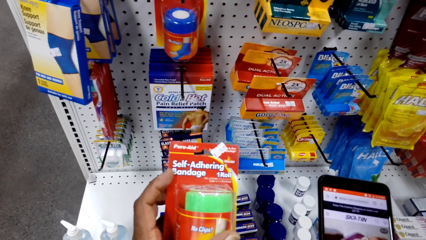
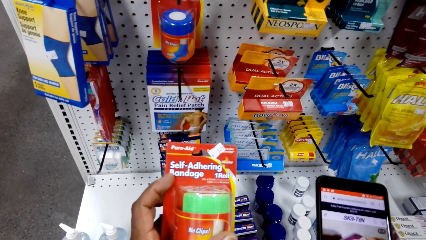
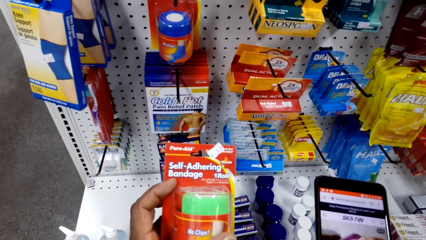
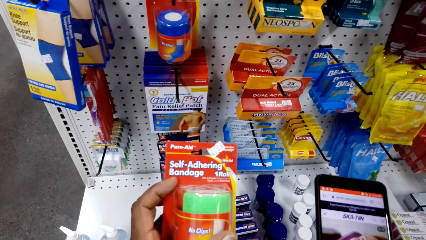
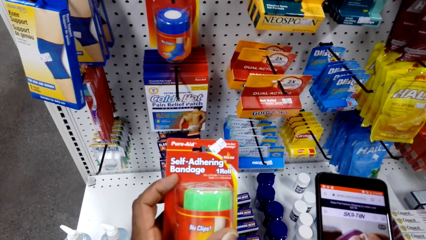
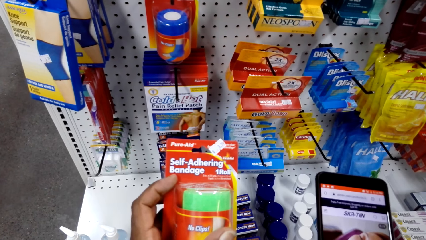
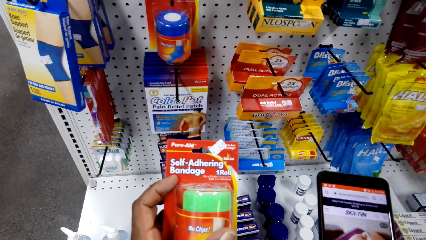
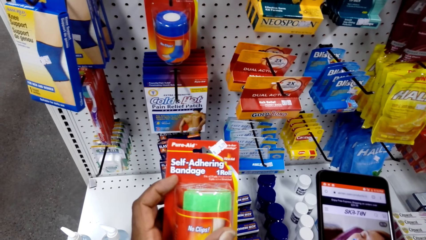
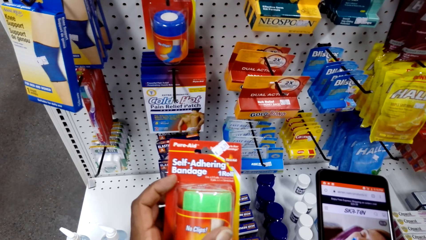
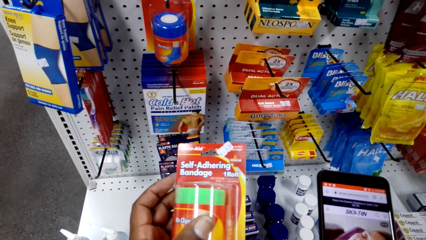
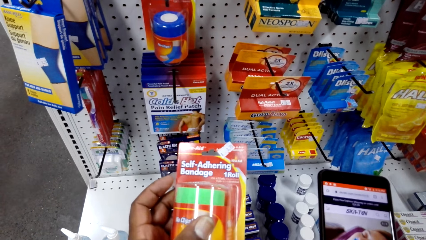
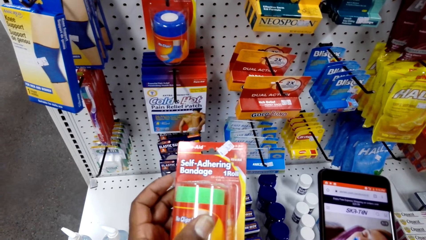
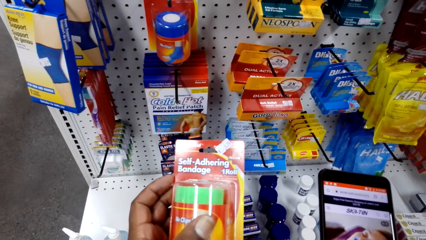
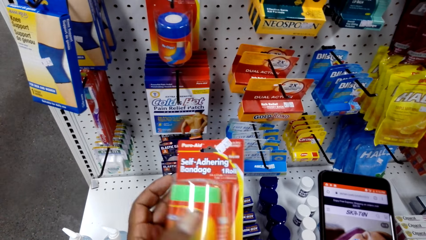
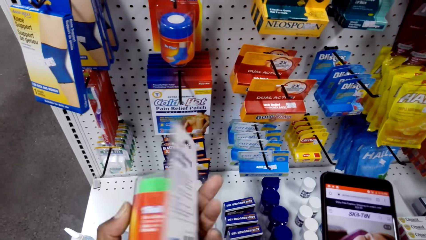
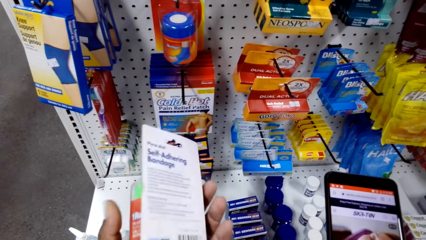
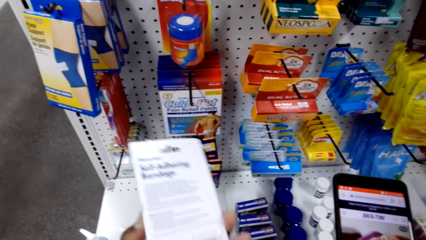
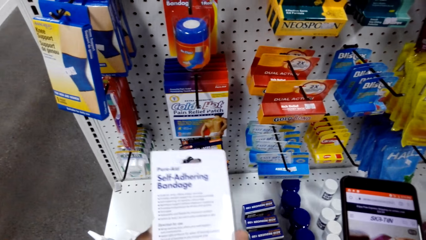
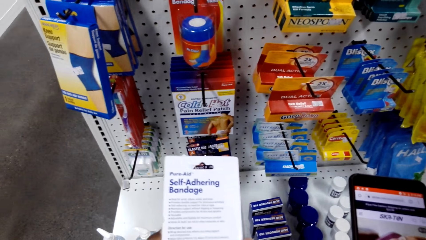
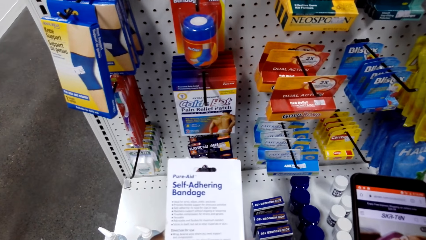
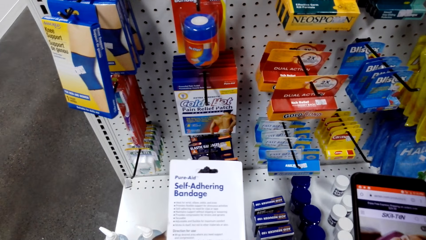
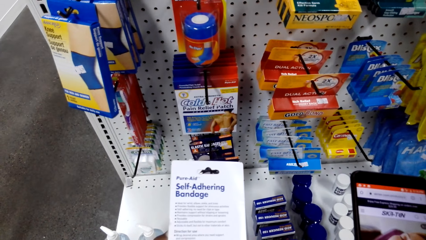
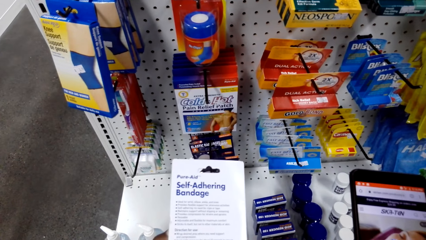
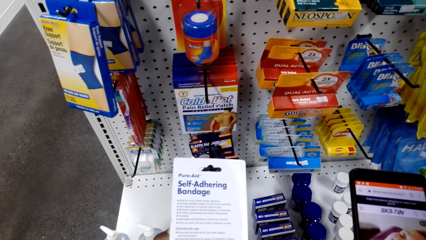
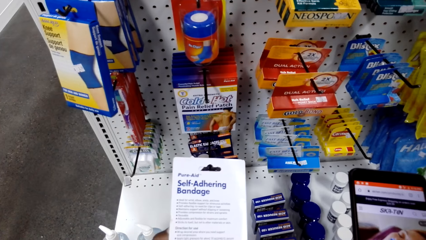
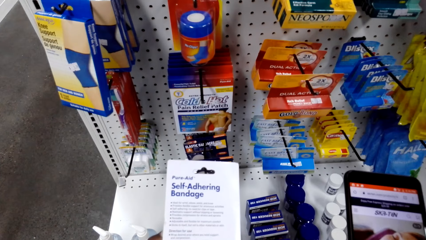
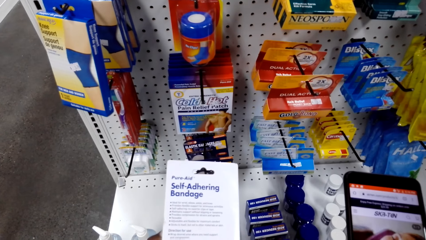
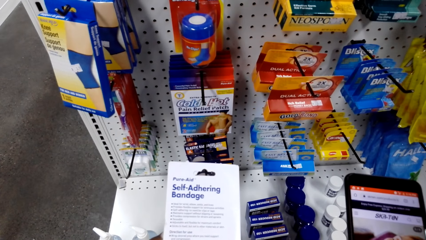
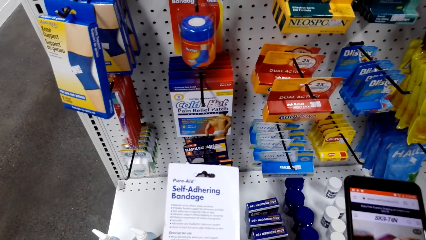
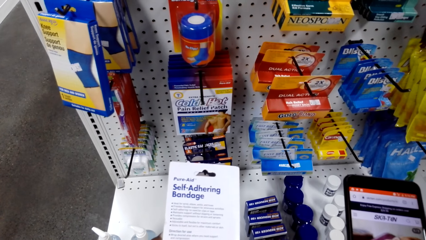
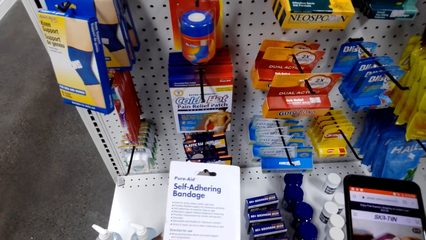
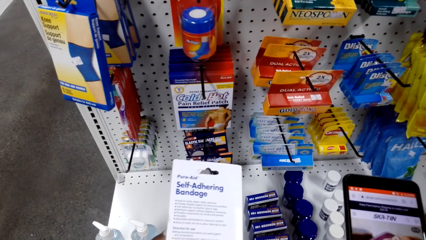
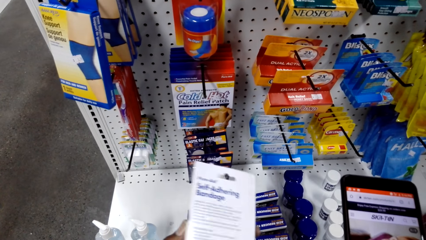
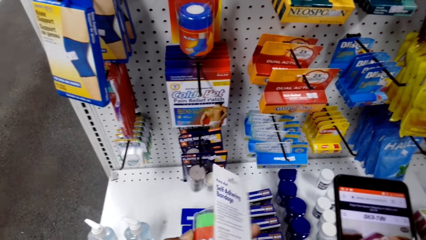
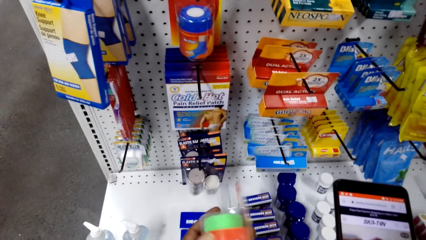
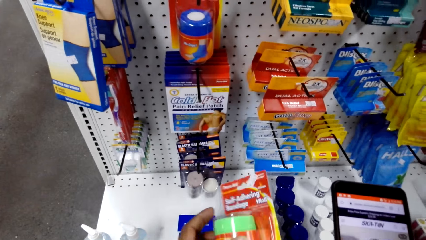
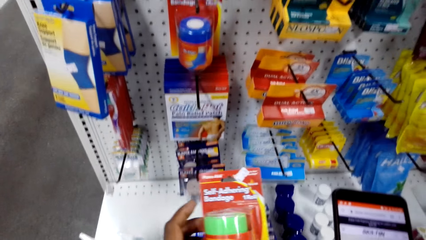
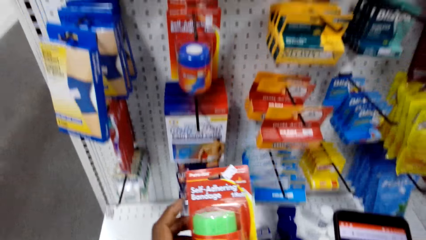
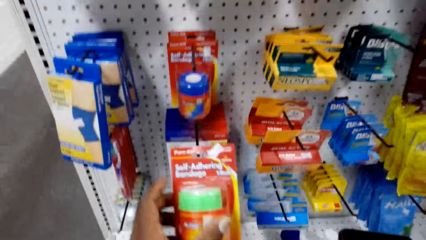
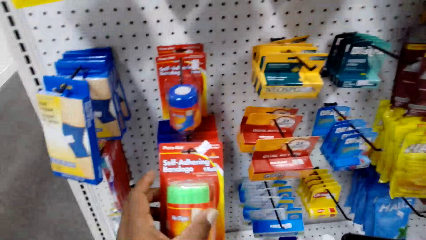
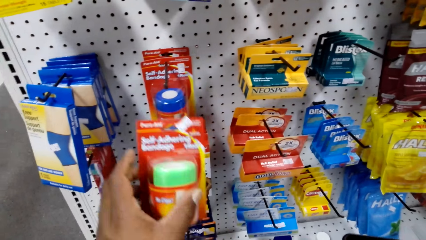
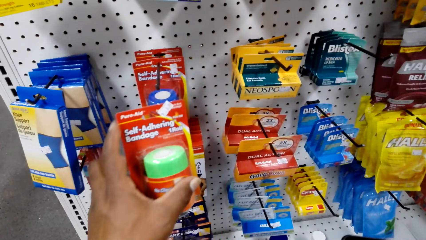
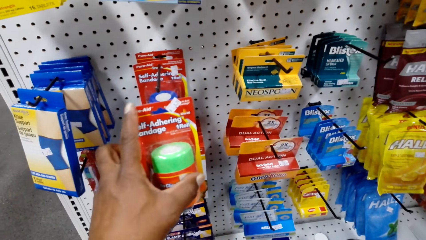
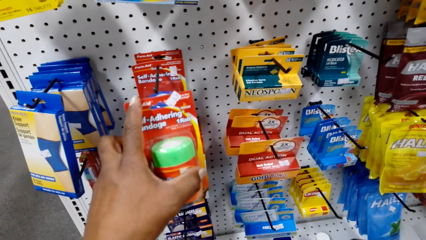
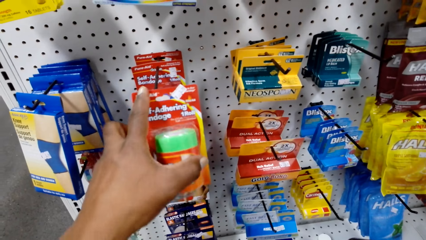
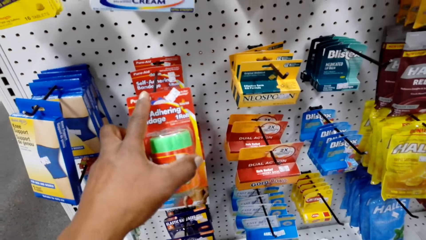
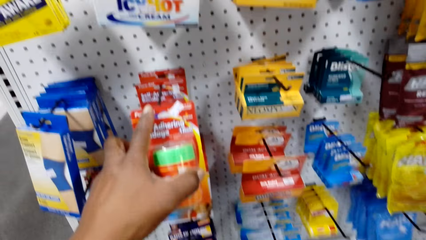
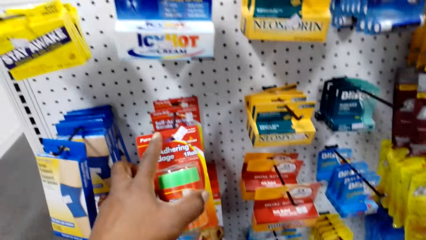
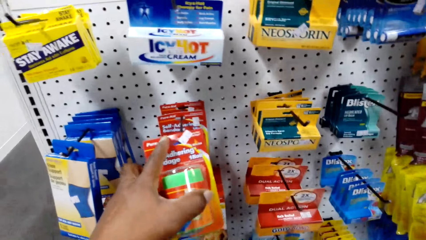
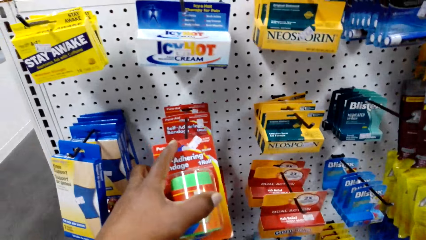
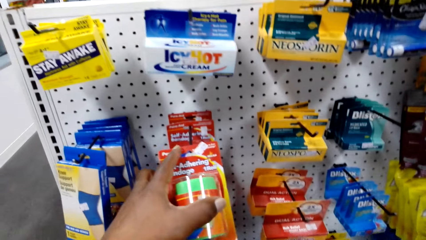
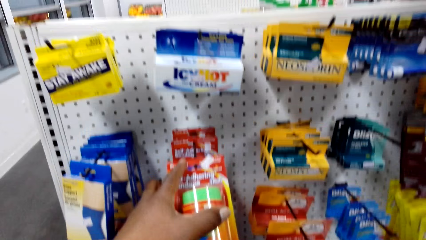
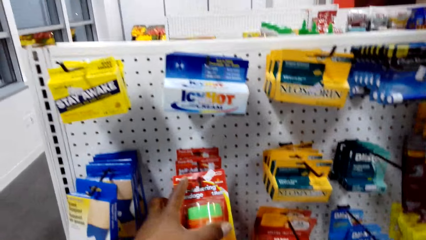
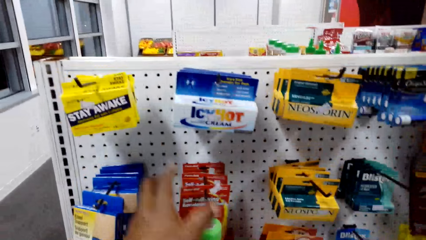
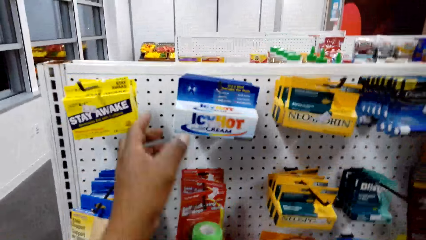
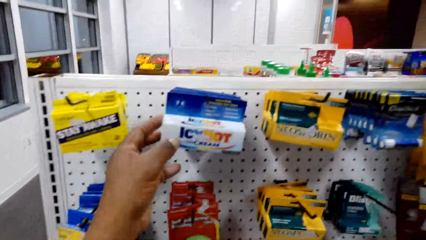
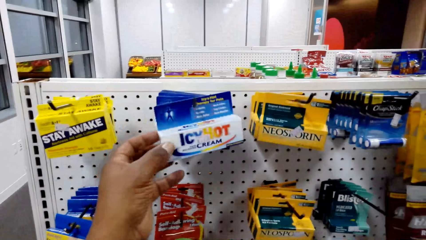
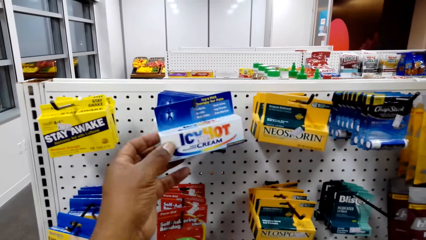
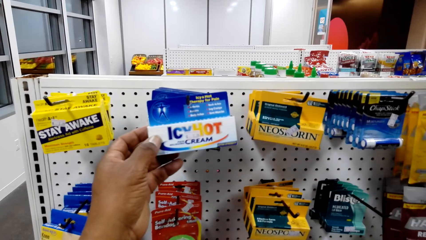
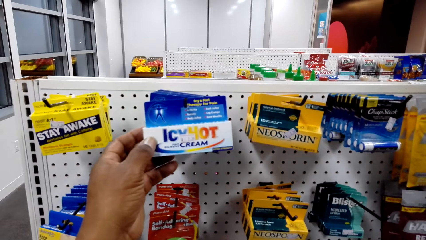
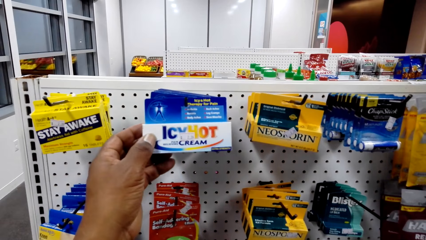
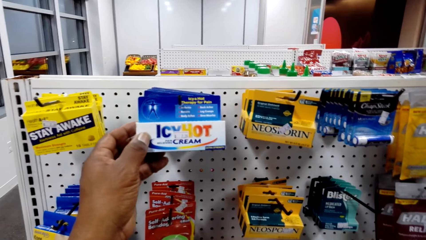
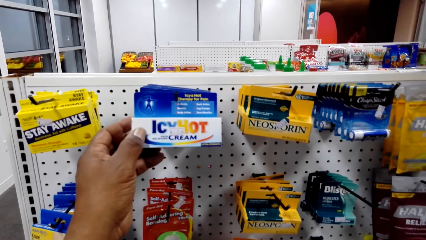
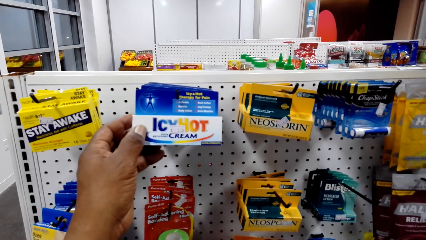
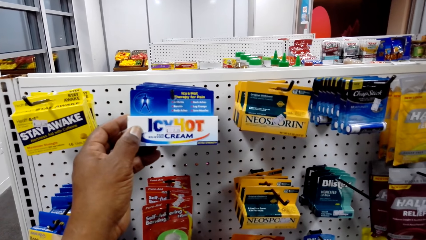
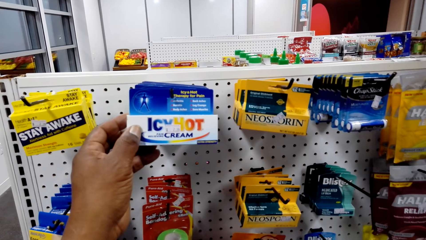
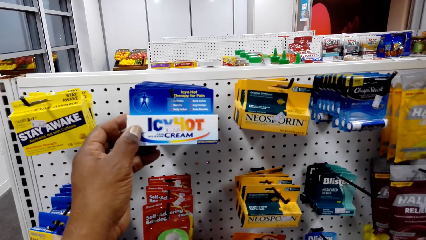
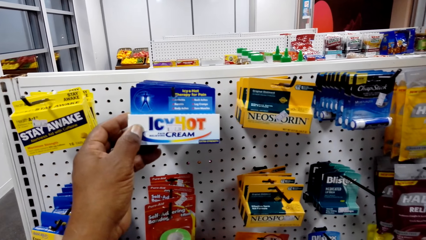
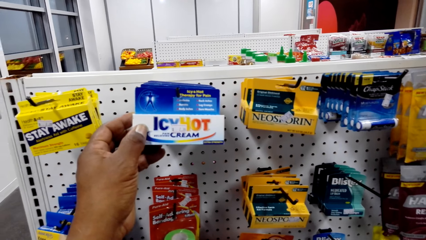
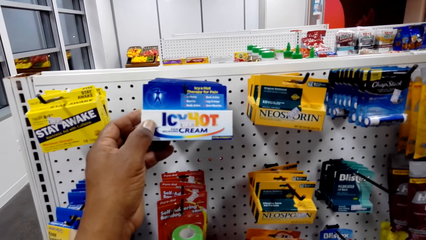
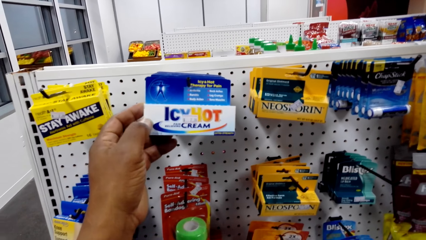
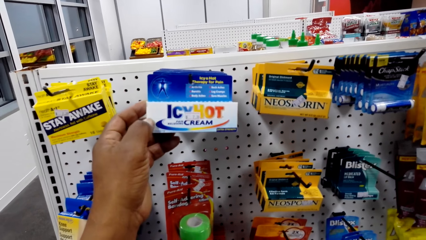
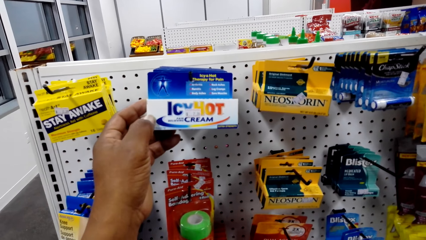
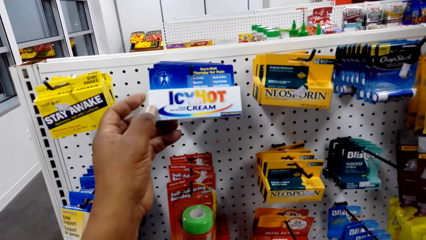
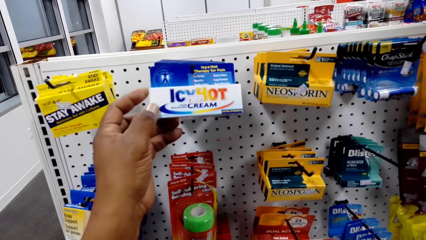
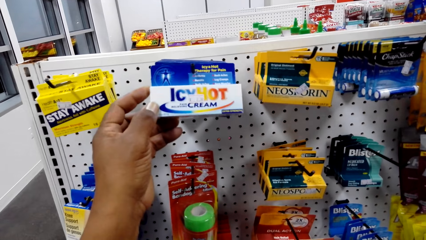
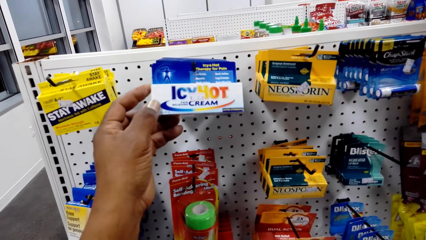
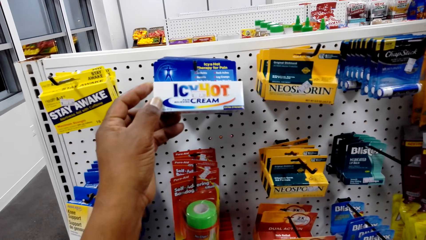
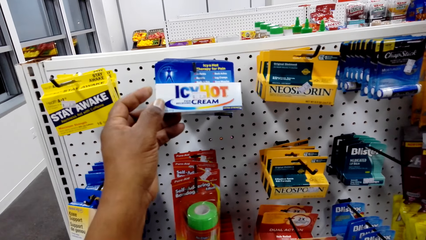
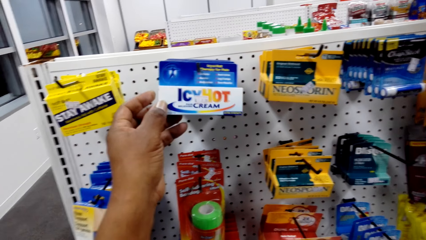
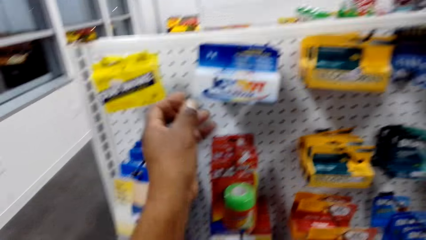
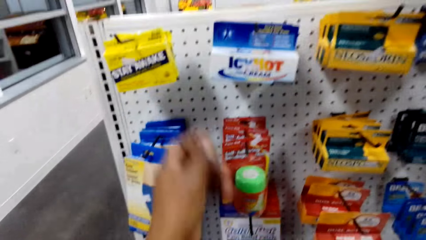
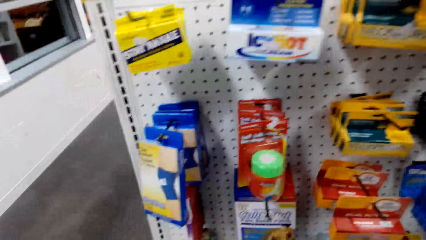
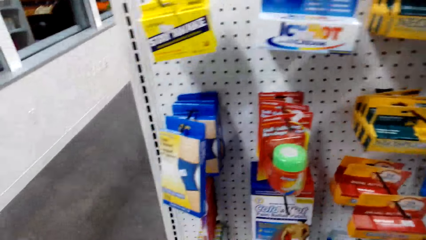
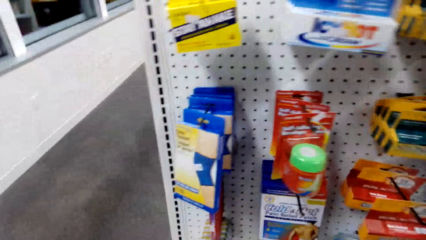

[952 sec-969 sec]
The camera wearer puts the bandage on the shelf. They check the cream.
